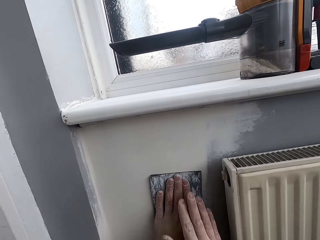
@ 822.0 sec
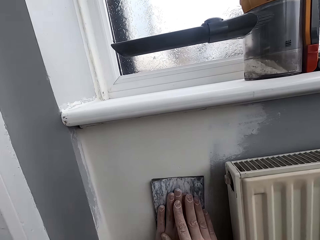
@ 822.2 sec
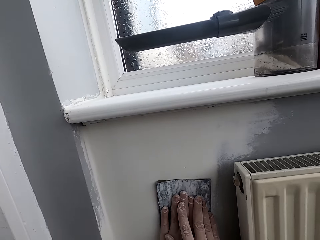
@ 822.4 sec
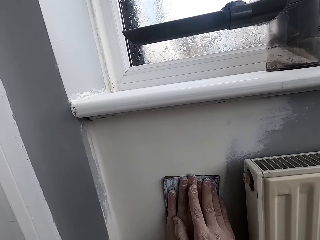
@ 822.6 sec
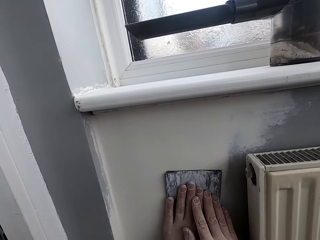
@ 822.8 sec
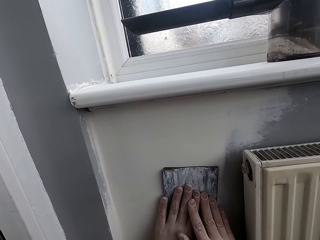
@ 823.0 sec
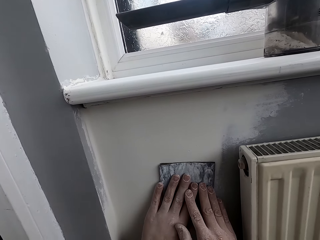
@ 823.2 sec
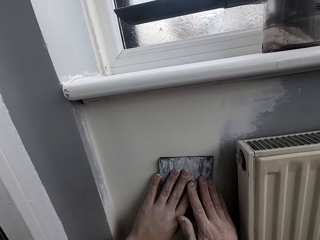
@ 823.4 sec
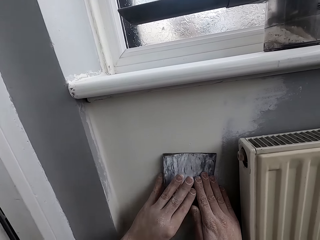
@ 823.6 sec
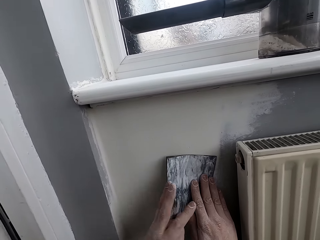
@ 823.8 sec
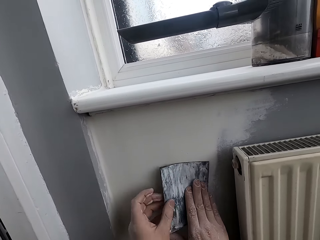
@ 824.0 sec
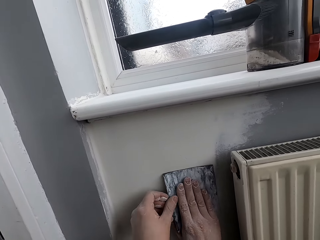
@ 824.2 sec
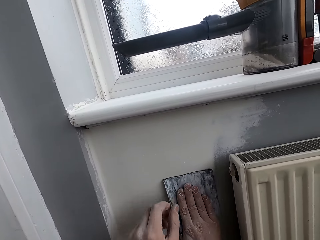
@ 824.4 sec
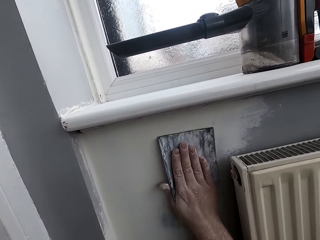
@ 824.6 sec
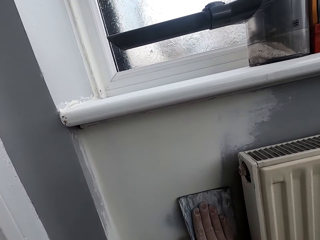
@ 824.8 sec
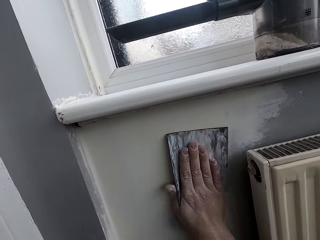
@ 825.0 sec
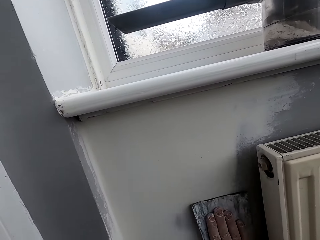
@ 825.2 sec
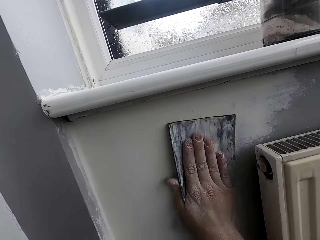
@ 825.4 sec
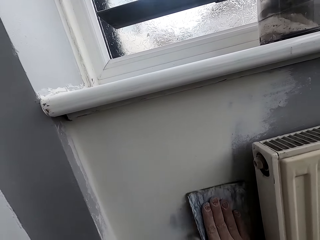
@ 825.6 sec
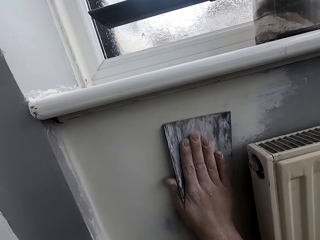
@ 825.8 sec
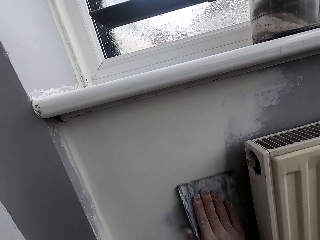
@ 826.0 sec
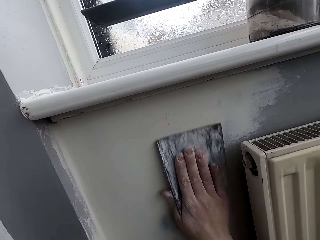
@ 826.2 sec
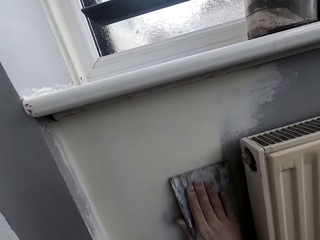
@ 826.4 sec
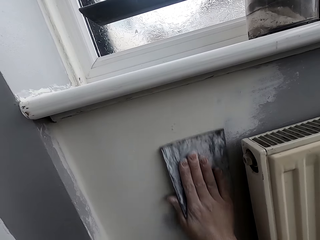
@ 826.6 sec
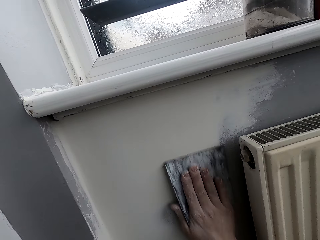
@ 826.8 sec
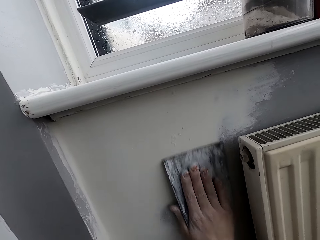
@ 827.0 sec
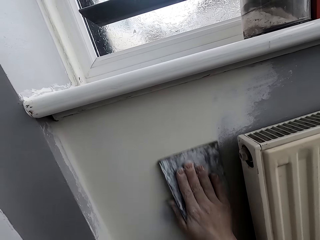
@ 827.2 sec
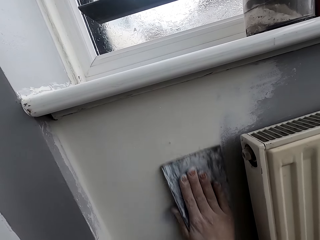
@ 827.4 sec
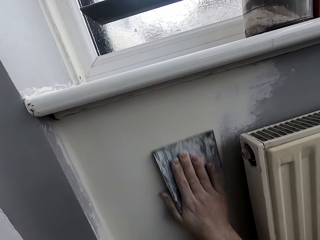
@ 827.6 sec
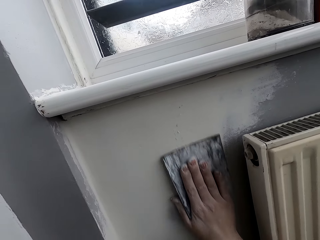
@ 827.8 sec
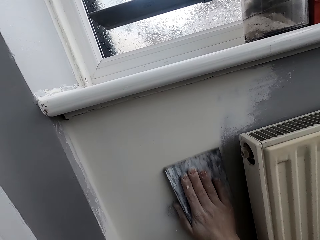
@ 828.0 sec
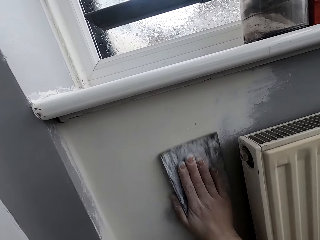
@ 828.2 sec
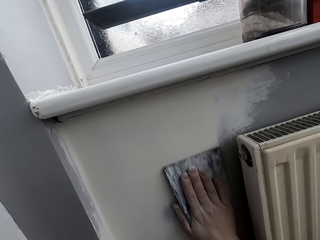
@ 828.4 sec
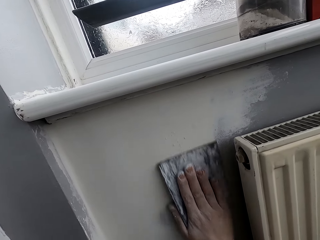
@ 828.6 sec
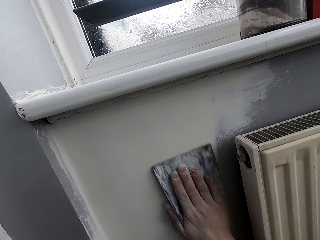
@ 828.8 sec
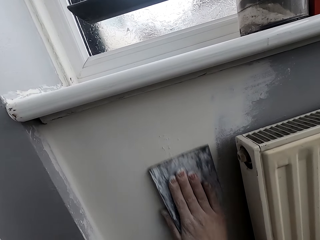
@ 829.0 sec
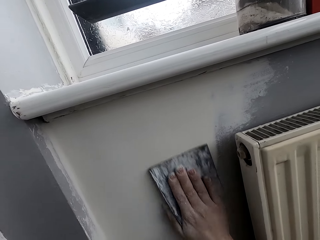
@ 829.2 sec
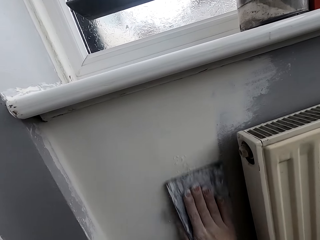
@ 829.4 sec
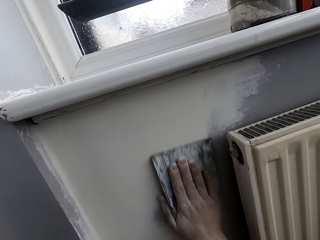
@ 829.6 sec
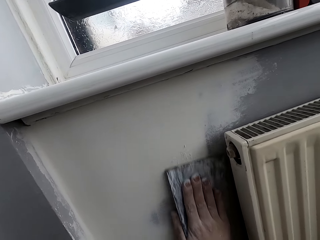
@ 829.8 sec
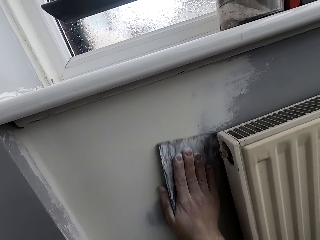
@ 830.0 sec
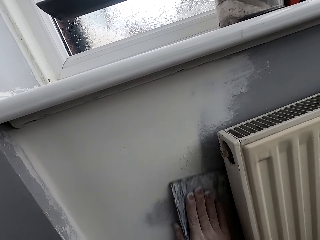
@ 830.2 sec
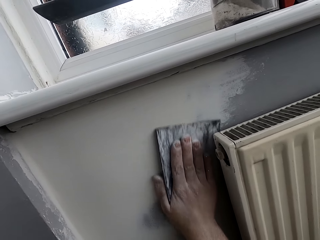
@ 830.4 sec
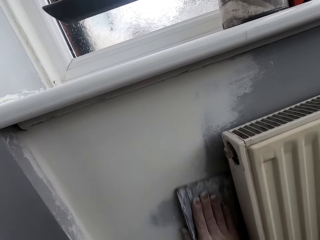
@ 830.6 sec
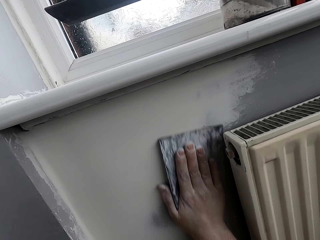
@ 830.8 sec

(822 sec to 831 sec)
The camera wearer sands the wall with sand paper. They sand the wall with the sand paper again.

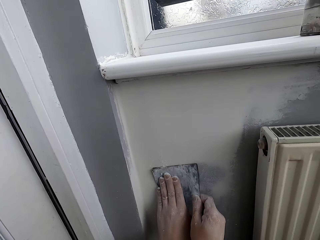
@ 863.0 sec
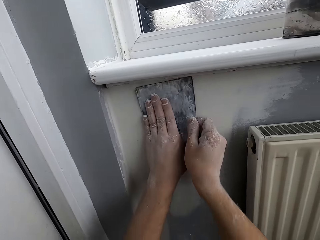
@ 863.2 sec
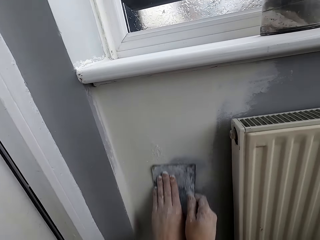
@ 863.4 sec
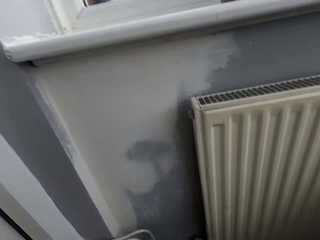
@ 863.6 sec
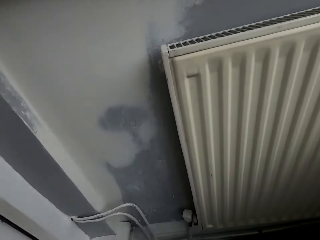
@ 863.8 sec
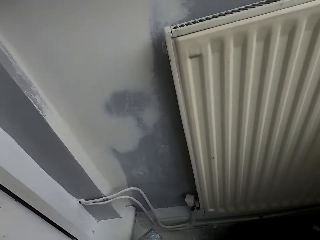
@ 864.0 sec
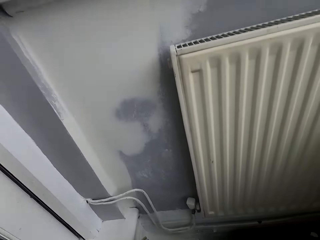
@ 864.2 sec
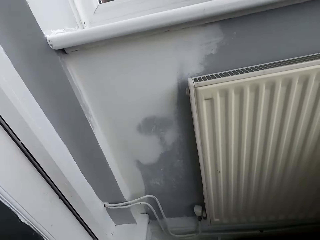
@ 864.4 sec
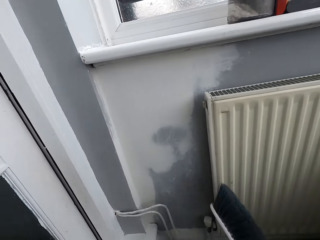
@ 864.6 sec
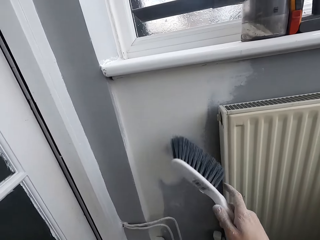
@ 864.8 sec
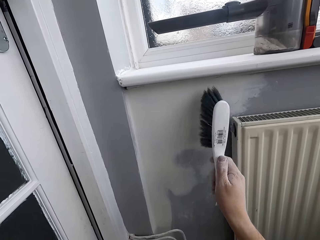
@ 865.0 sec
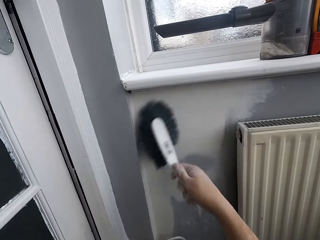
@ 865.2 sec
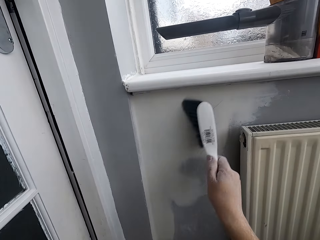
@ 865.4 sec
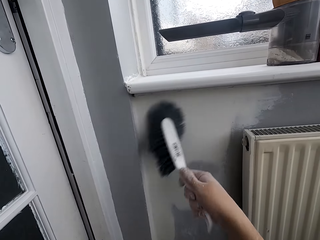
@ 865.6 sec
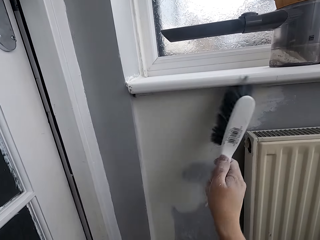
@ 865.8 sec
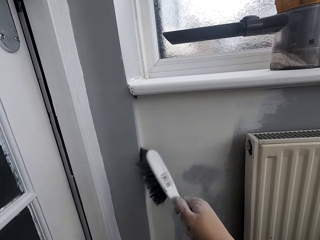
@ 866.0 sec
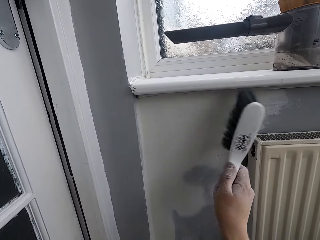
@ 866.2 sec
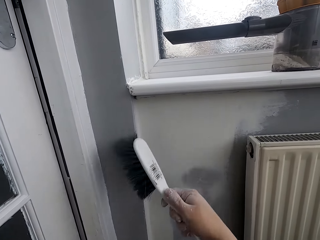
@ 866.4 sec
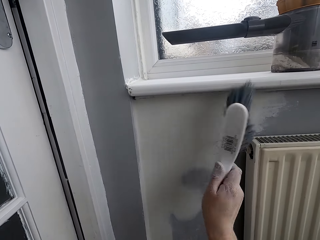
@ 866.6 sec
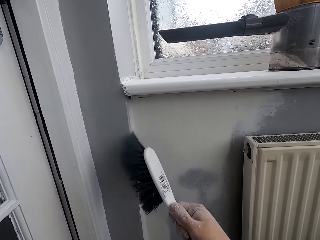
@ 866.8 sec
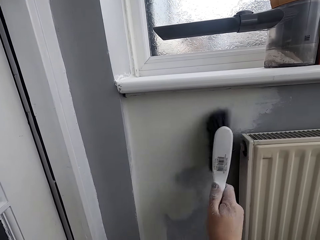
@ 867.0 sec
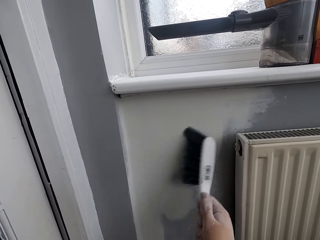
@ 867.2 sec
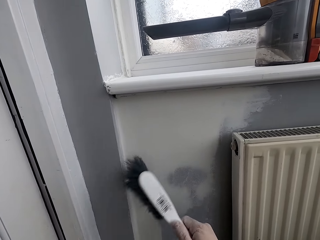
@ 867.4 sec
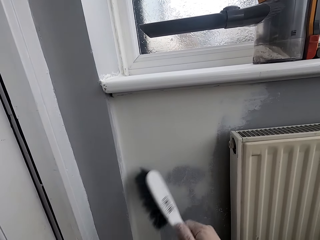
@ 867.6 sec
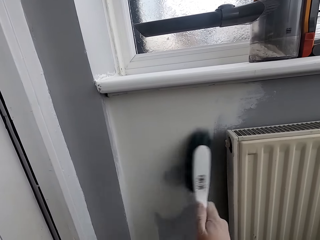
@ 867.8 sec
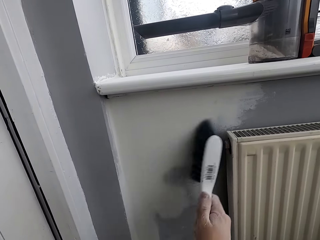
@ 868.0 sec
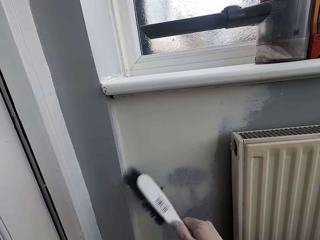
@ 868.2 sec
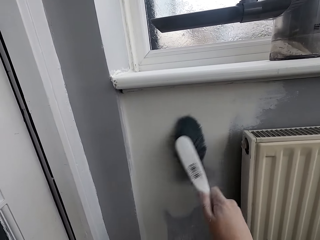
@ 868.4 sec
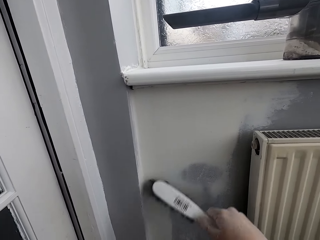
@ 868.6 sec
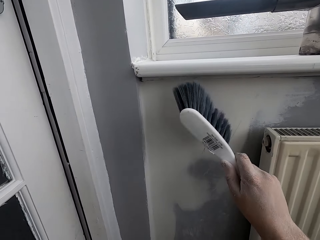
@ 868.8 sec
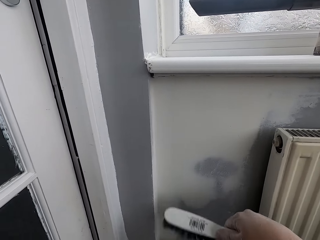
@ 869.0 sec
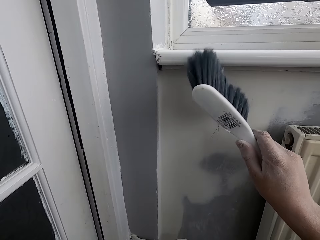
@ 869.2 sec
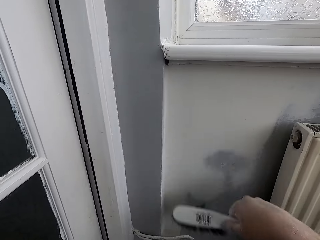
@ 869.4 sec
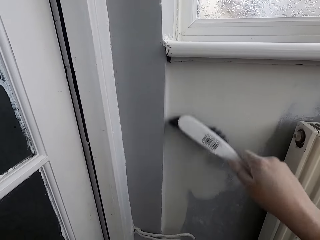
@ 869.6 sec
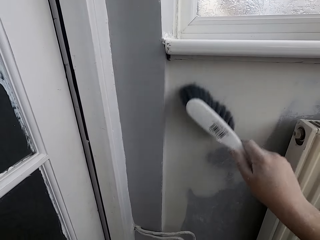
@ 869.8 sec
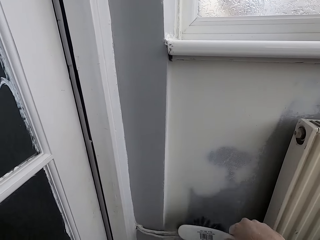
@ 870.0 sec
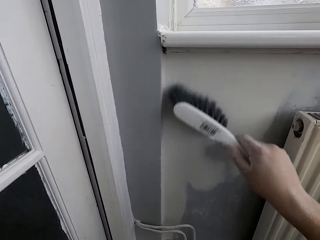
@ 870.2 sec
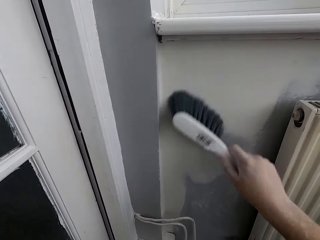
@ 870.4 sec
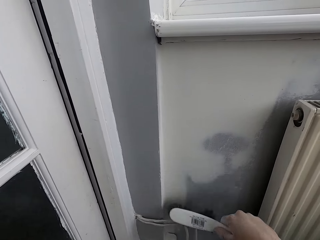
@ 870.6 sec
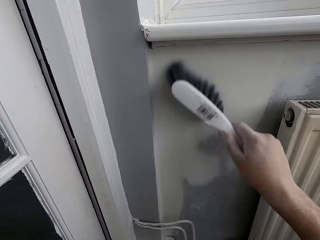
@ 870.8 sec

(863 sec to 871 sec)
The camera wearer brushes the wall with a brush.

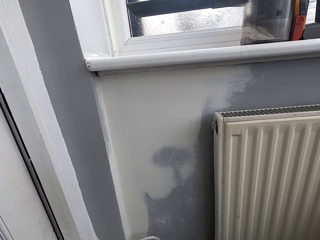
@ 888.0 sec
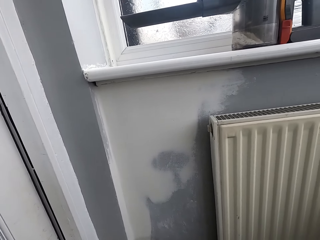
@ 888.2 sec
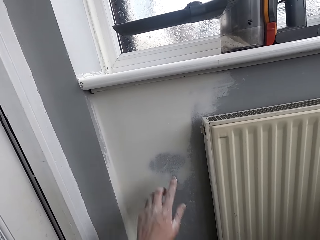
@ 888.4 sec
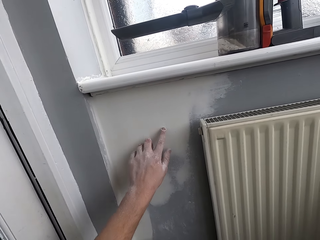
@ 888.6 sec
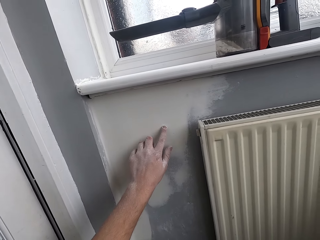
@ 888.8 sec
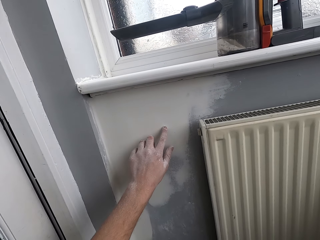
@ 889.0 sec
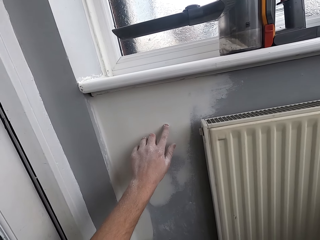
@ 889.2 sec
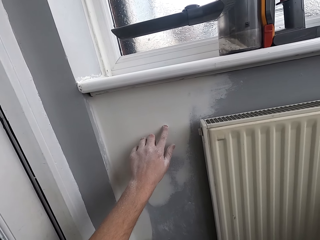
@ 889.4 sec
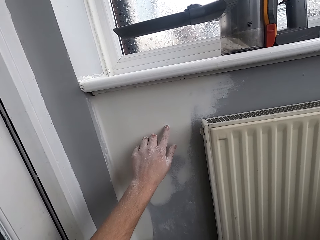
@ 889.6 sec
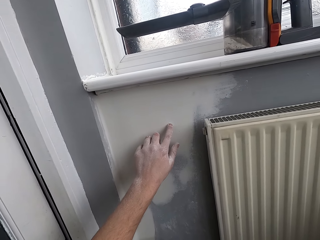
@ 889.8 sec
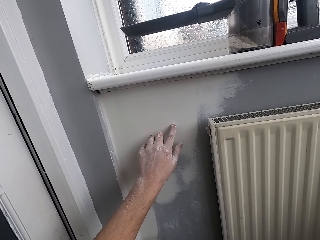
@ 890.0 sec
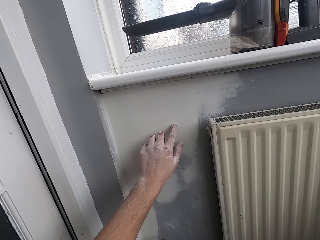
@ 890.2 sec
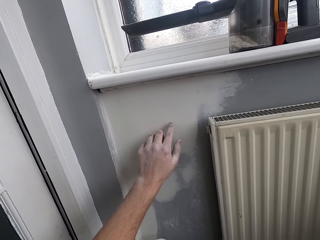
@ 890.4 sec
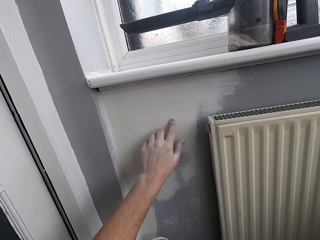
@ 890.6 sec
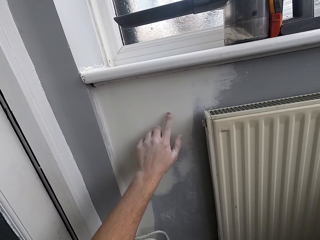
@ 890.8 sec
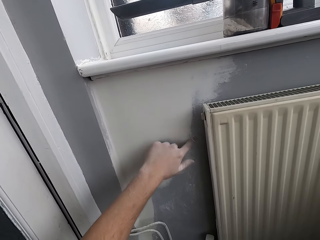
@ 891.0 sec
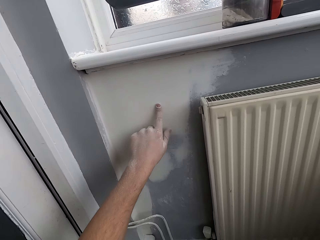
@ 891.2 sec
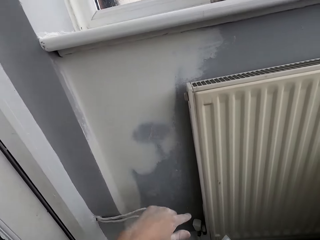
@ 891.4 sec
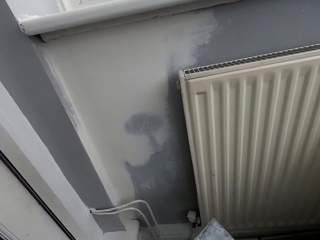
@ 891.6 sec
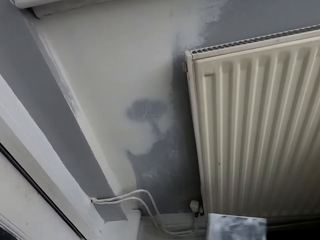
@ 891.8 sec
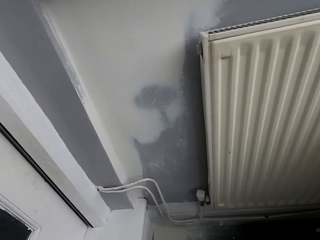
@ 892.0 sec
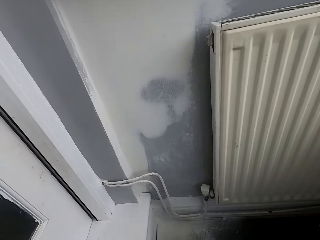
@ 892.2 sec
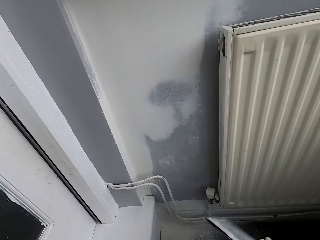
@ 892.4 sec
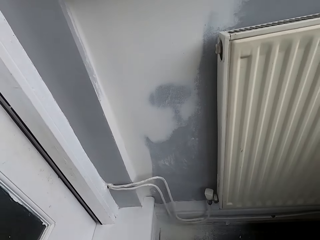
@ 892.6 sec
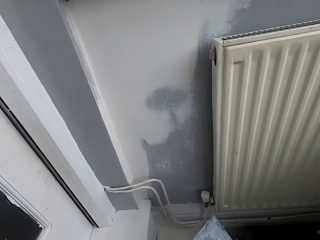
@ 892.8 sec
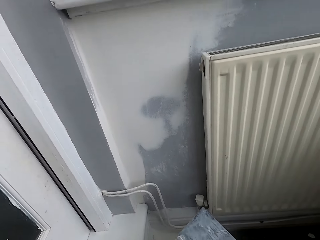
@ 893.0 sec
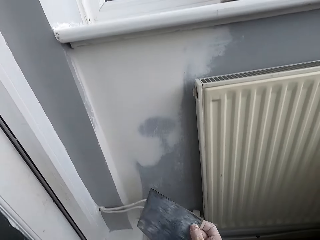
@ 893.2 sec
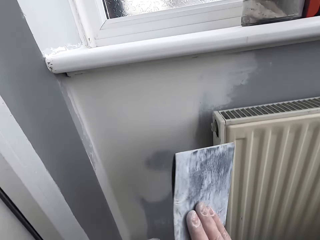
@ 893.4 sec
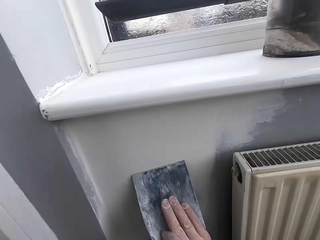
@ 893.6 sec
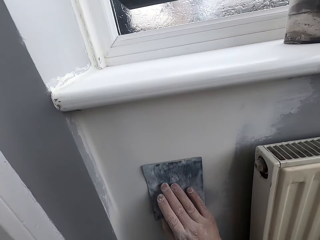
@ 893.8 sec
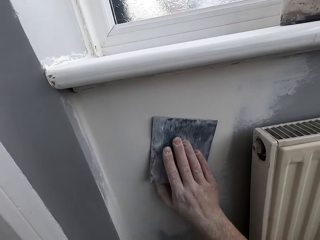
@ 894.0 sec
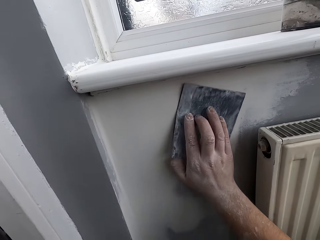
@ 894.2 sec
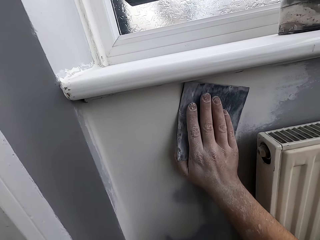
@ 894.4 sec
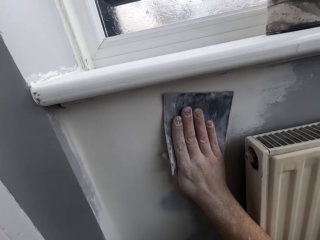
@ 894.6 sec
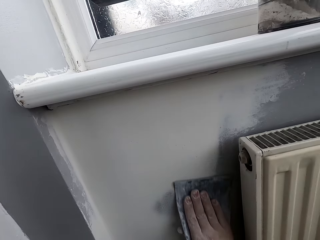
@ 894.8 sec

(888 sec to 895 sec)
The camera wearer touches the wall. They scrub the wall with a scrubber.
